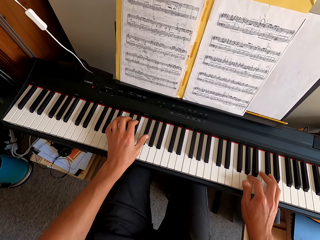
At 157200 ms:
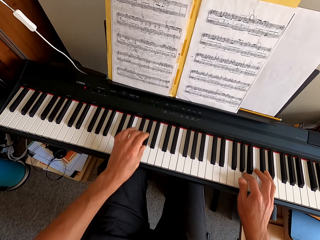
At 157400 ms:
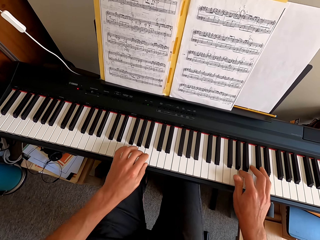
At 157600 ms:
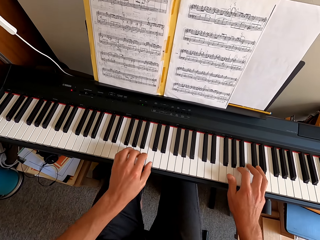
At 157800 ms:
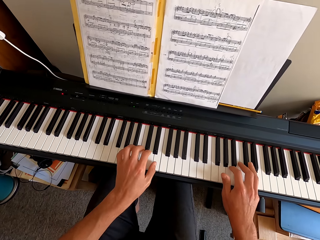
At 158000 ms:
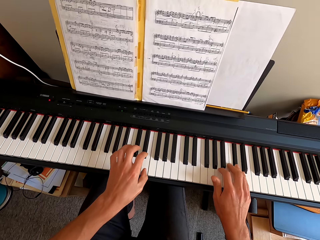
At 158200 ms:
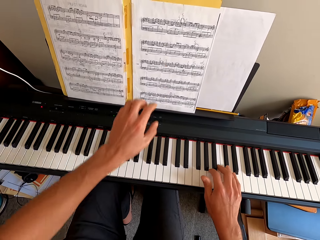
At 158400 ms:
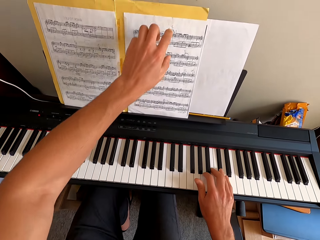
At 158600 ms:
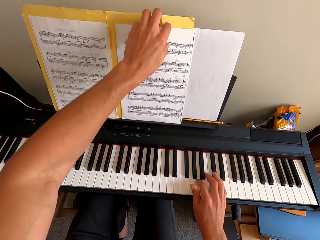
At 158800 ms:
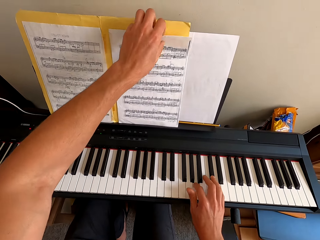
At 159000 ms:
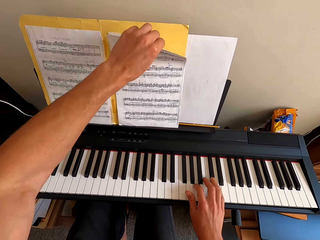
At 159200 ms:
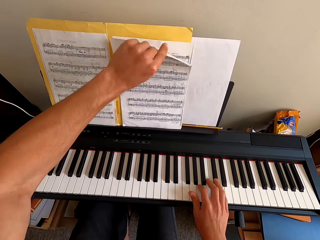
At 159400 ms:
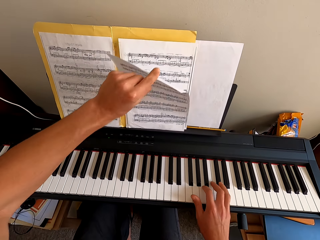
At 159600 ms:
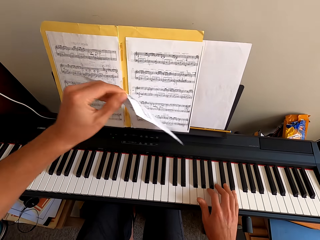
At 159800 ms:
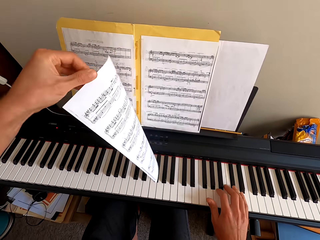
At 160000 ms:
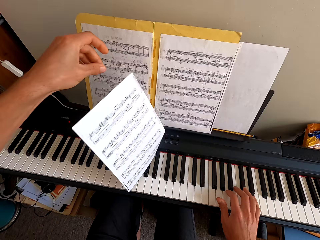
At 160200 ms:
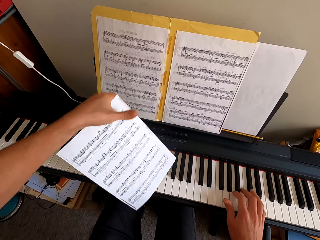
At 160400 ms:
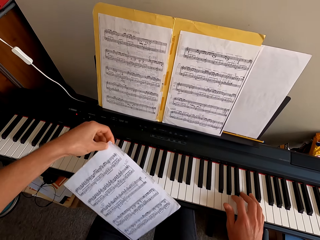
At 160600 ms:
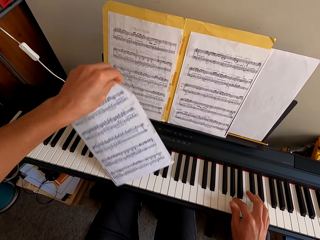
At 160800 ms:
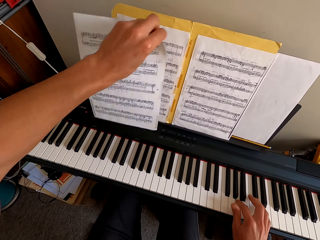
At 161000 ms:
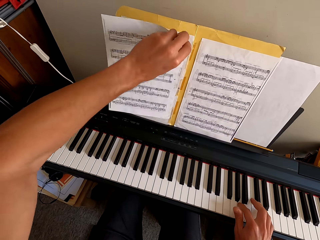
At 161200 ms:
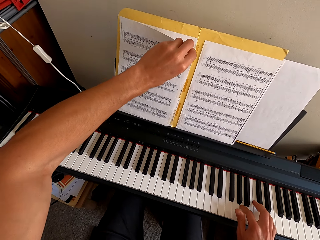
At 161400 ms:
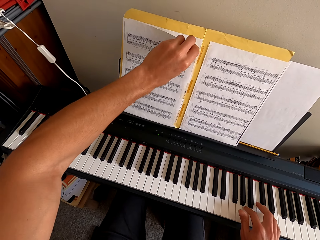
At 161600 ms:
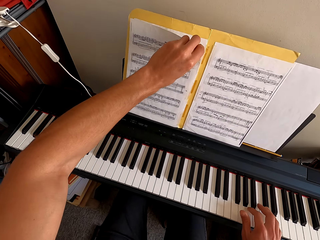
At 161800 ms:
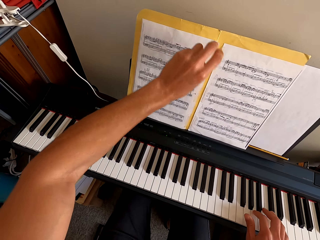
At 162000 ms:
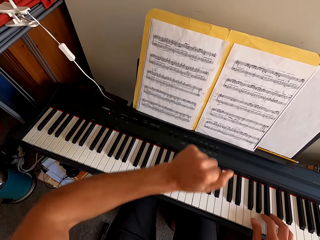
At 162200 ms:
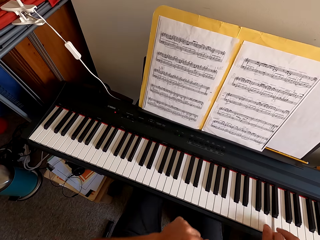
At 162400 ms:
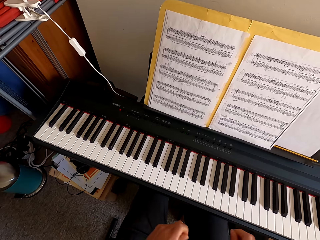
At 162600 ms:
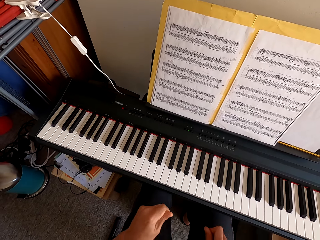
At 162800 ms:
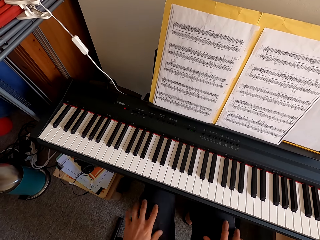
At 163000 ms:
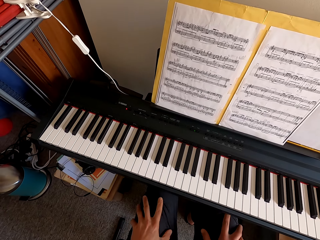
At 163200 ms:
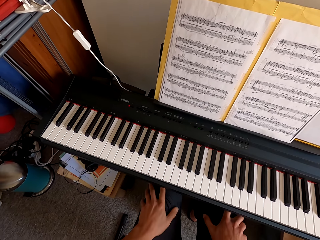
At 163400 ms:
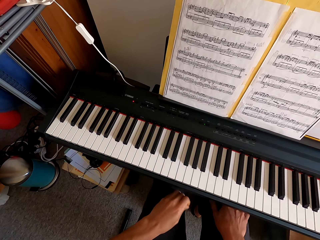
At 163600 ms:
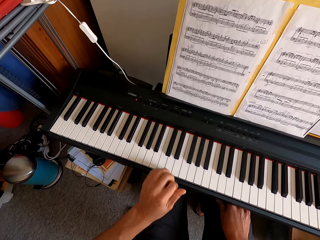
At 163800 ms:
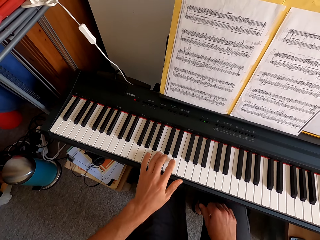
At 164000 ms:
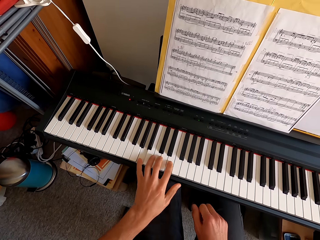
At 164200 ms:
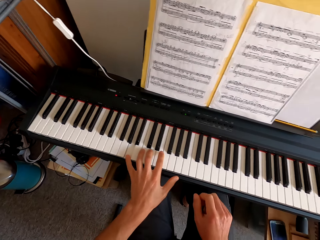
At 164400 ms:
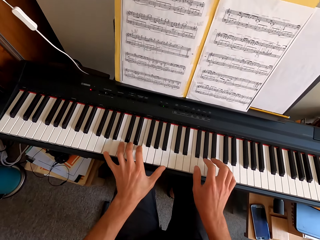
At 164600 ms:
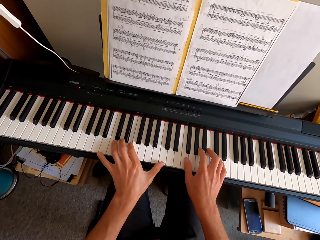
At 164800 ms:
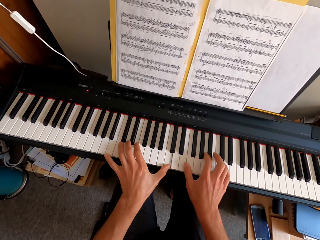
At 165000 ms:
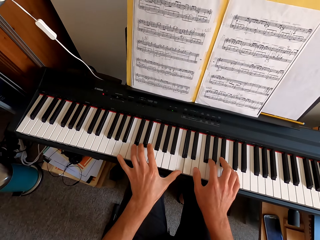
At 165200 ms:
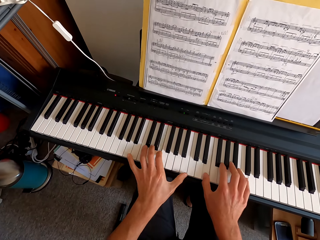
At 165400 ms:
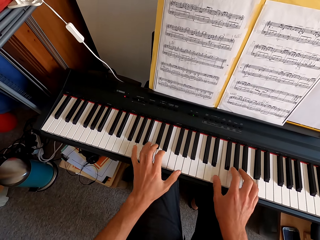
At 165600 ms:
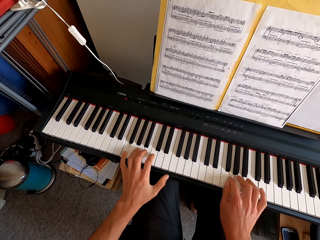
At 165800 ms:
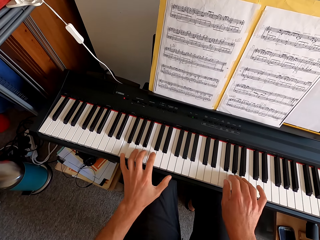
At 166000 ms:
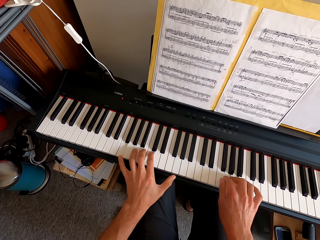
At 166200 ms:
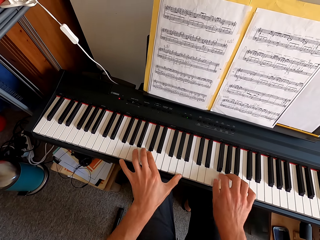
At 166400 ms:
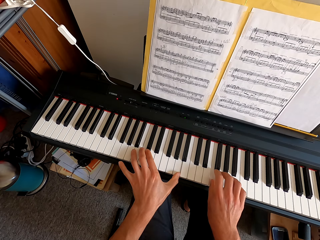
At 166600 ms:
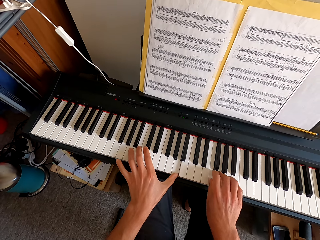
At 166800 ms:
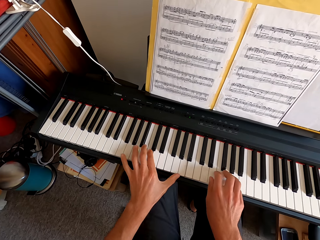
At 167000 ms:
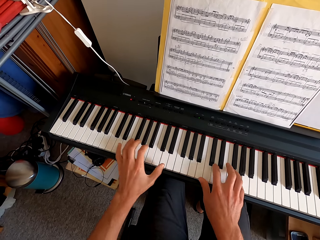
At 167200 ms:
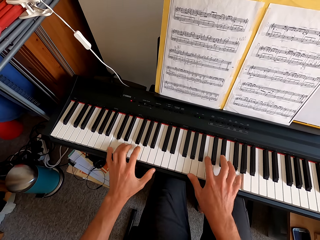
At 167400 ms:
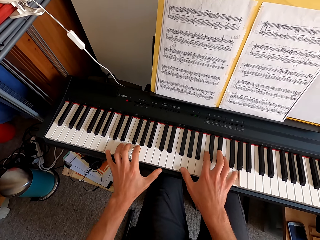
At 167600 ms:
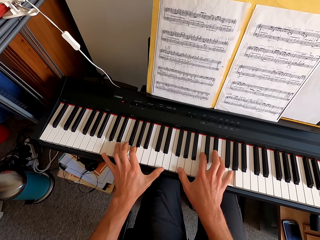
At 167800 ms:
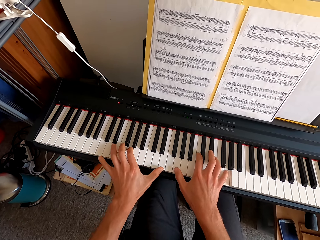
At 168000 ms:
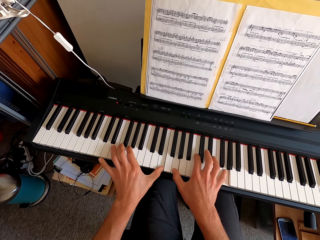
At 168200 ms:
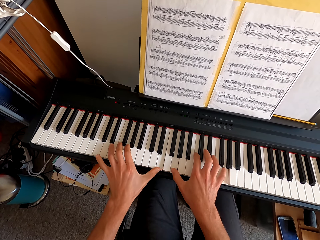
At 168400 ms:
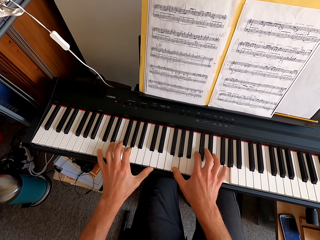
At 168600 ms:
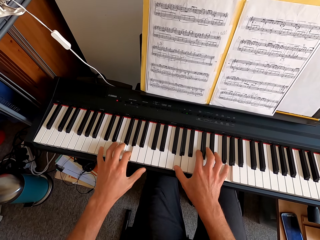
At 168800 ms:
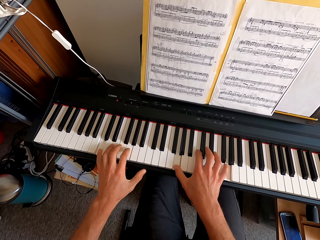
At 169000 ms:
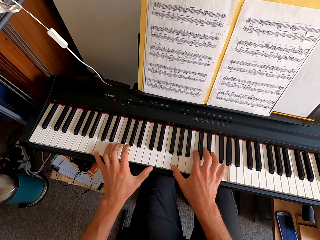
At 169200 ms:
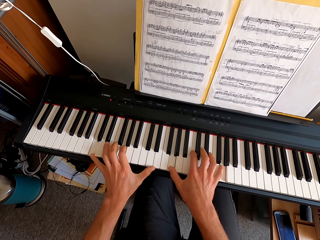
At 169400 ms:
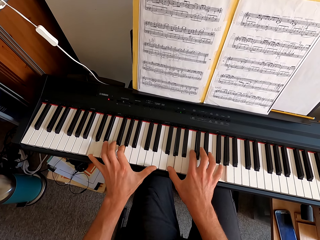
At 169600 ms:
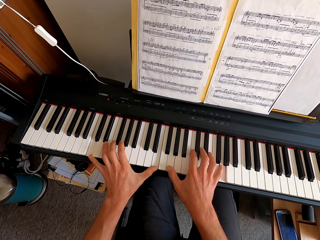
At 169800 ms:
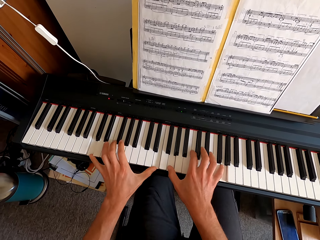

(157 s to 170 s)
The camera wearer pulls his hand off the keyboard. He flips a paper. He removes a paper from the notebook. He puts the paper on a paper. He rubs his thighs. He plays the keyboard. He plays the keyboard with both hands.

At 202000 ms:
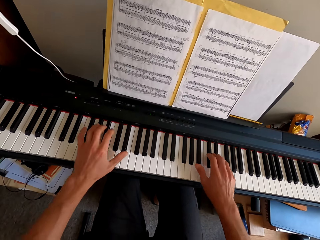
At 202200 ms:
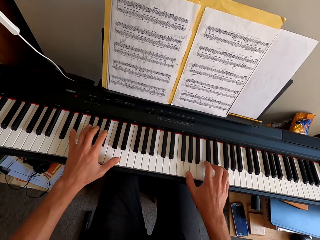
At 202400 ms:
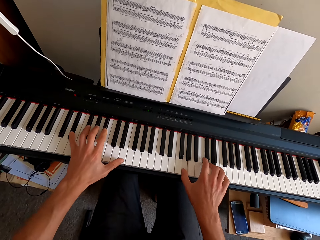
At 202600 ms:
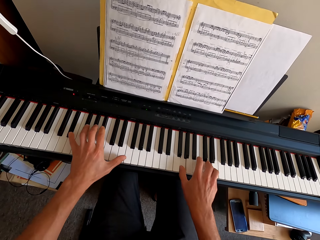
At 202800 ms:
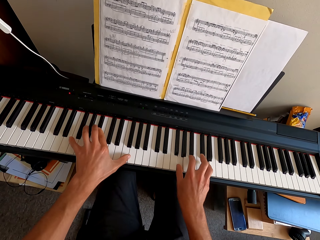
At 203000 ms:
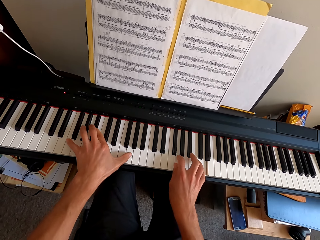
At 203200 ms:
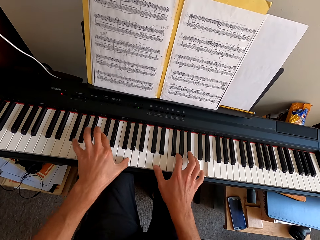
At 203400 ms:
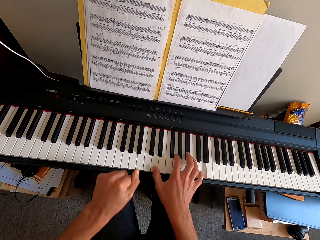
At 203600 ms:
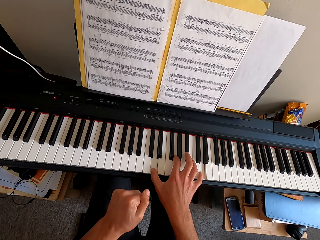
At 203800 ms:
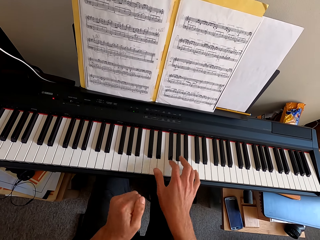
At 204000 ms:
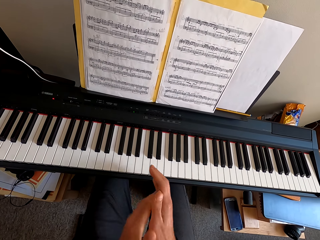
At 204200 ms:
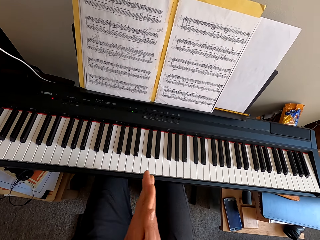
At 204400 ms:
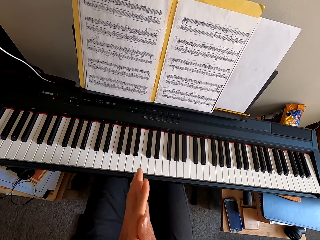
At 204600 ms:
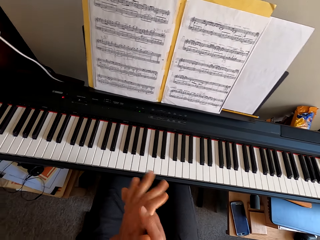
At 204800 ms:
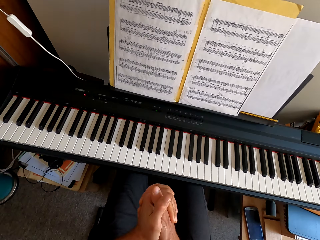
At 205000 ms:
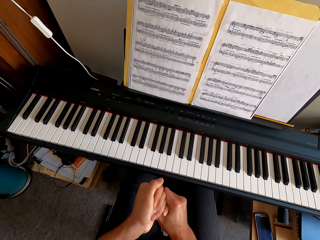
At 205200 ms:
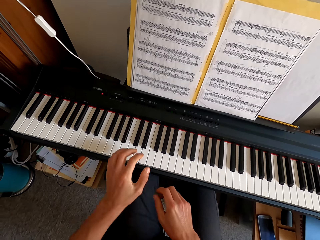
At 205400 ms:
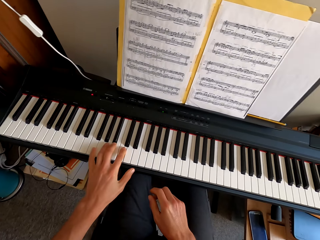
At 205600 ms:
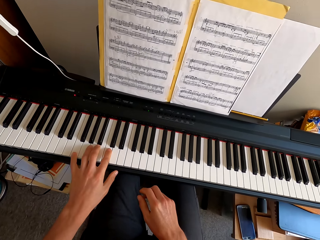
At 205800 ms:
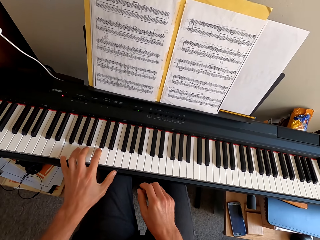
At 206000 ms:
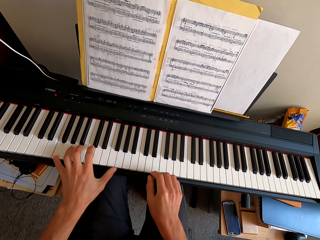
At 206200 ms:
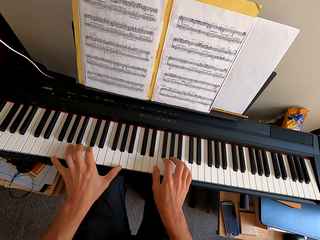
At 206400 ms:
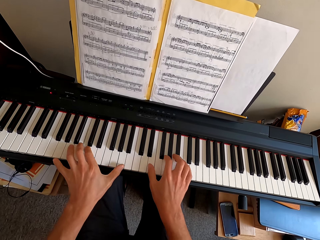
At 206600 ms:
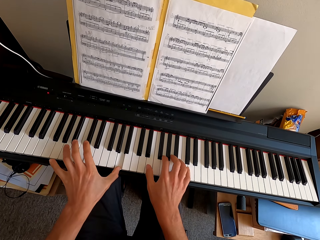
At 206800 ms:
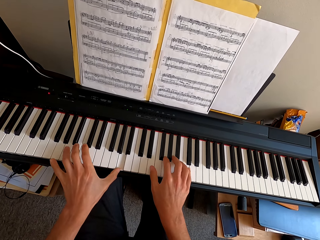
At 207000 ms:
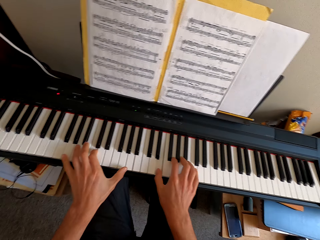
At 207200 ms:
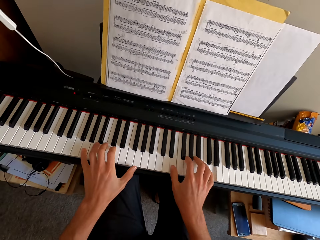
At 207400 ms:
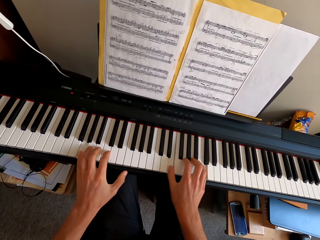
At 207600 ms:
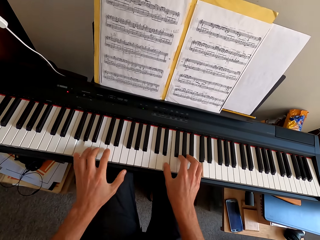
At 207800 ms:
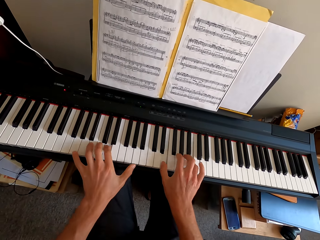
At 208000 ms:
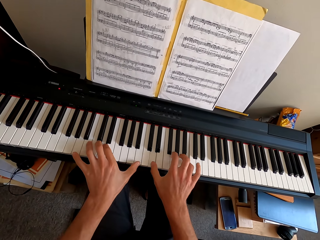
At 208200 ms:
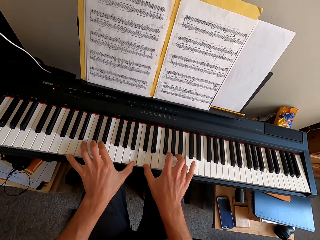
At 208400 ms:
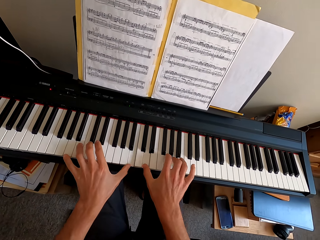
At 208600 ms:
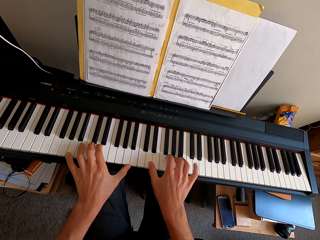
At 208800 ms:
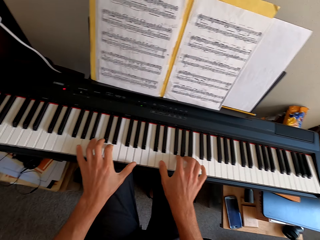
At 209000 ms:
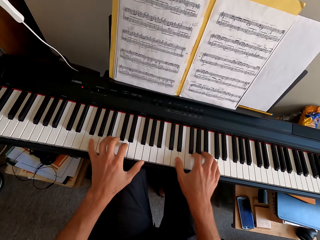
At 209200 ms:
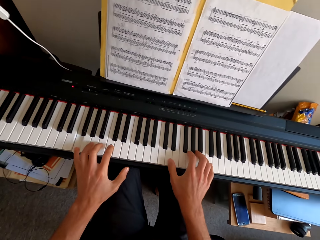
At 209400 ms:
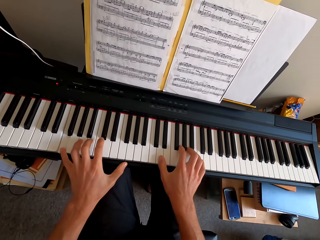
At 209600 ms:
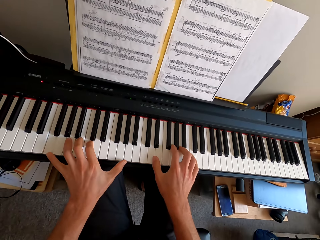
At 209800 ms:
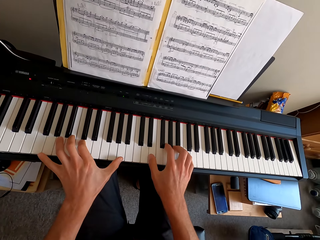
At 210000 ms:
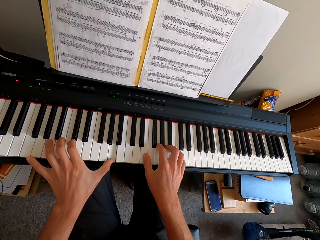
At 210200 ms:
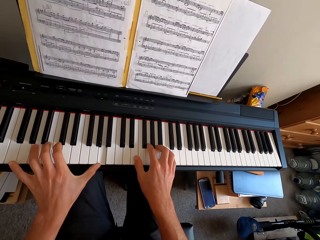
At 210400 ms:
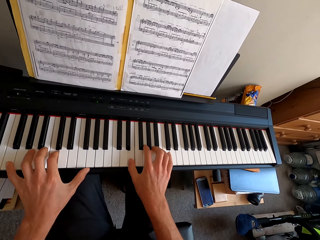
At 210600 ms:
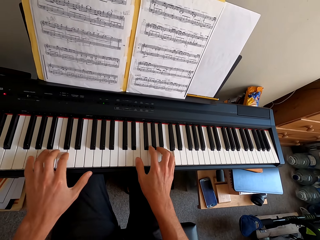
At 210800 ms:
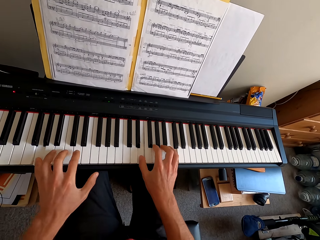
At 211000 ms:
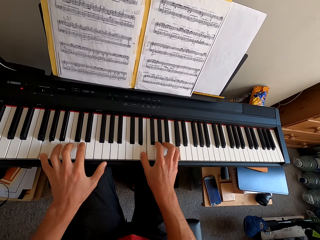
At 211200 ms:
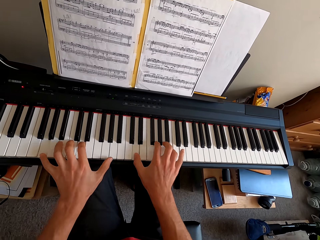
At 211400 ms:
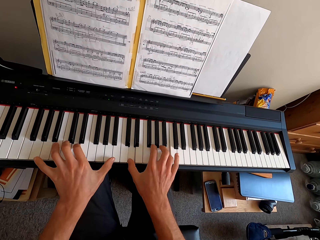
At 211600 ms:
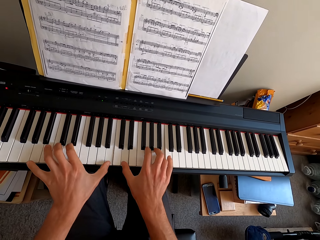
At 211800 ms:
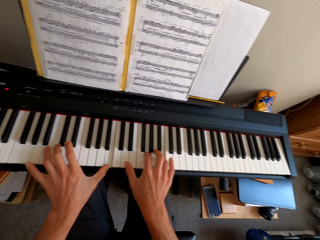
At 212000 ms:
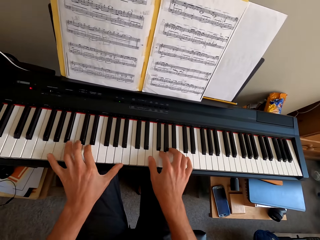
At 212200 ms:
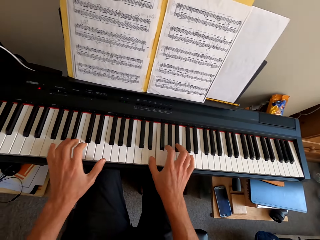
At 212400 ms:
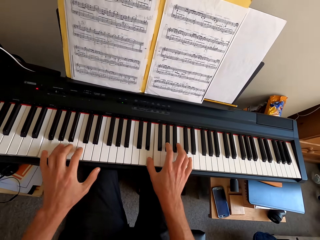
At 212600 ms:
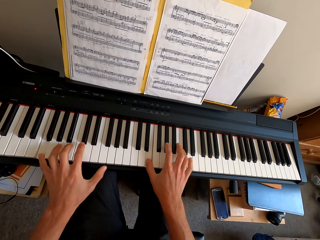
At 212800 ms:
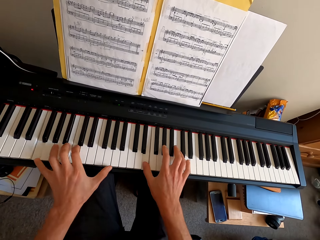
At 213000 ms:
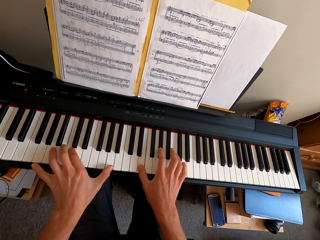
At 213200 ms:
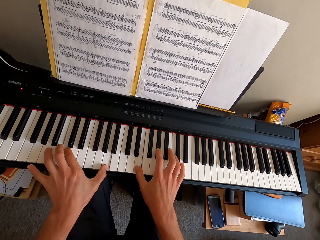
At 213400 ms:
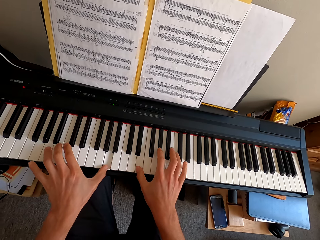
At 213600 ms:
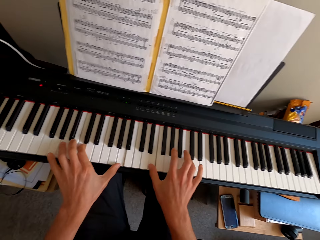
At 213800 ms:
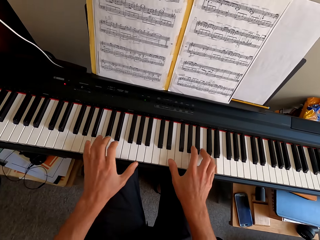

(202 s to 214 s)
The camera wearer pulls his hand off the keyboard. He plays the keyboard. He pulls his hand off the keyboard. He rubs his hands together. He plays the keyboard with both hands.
